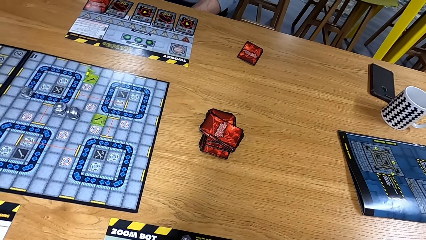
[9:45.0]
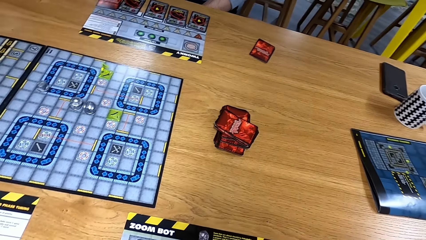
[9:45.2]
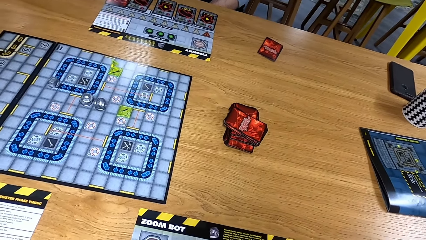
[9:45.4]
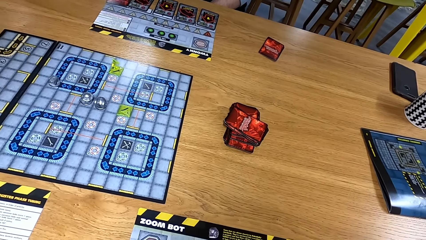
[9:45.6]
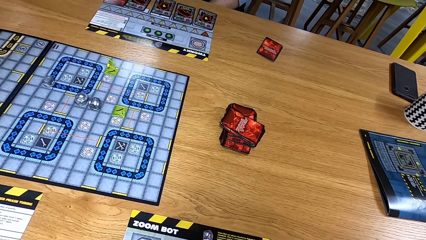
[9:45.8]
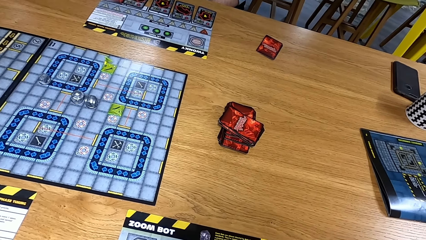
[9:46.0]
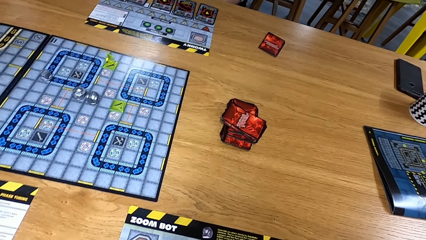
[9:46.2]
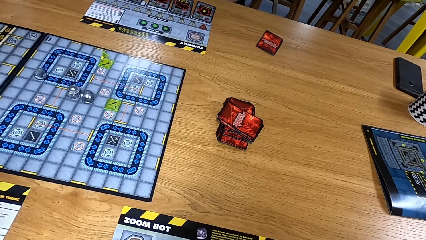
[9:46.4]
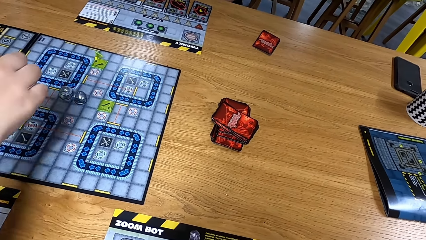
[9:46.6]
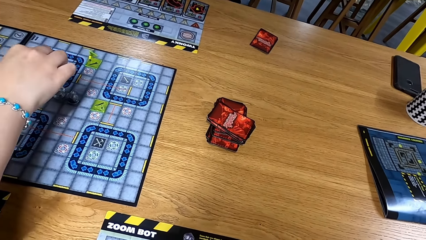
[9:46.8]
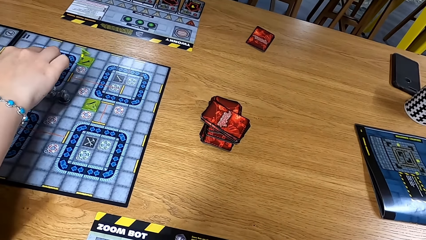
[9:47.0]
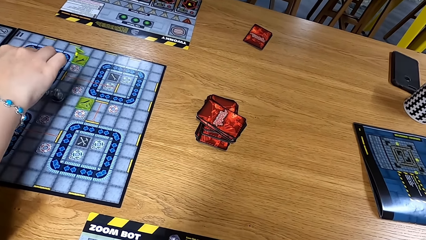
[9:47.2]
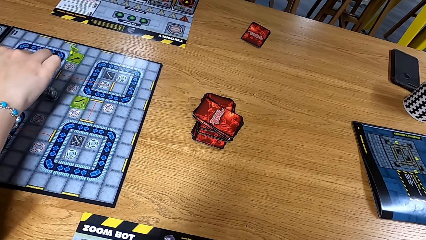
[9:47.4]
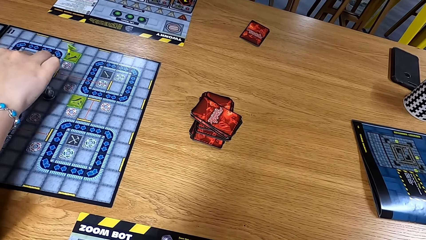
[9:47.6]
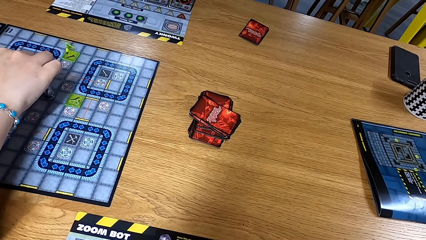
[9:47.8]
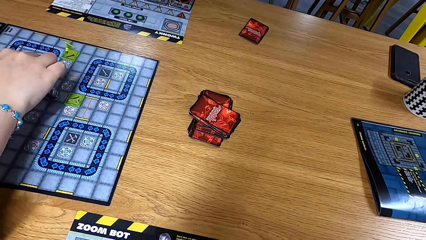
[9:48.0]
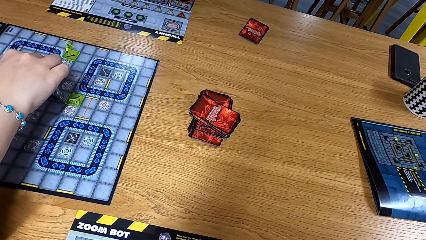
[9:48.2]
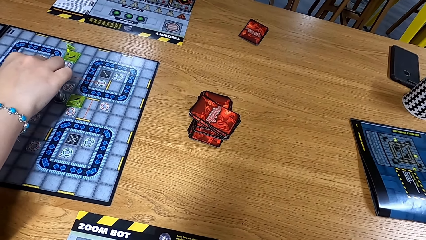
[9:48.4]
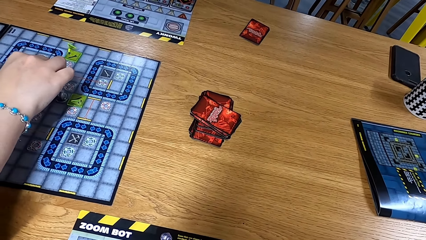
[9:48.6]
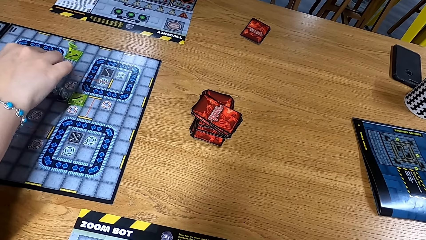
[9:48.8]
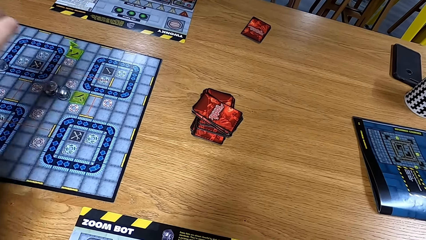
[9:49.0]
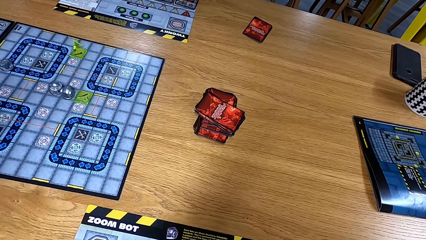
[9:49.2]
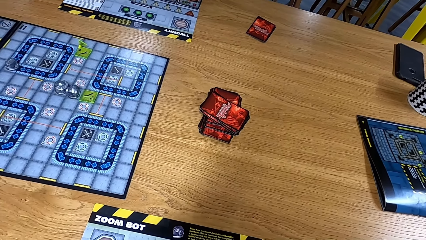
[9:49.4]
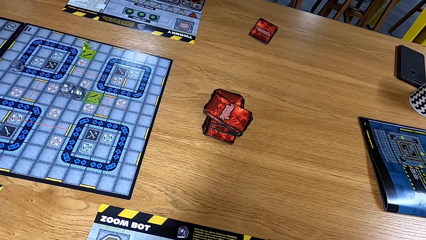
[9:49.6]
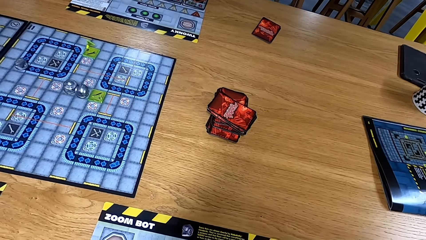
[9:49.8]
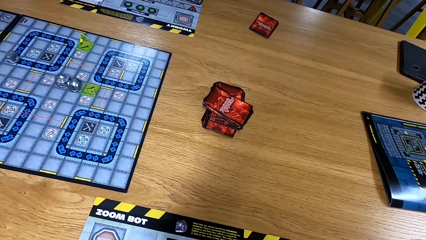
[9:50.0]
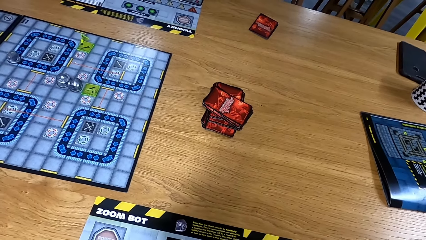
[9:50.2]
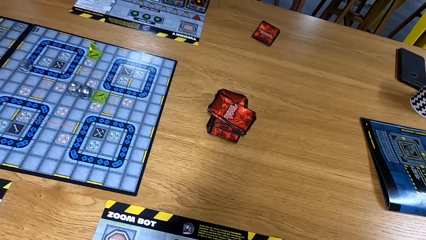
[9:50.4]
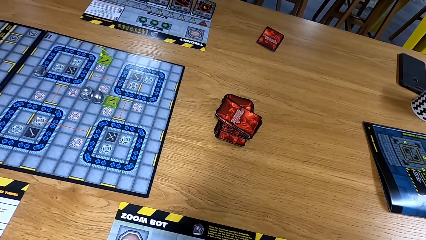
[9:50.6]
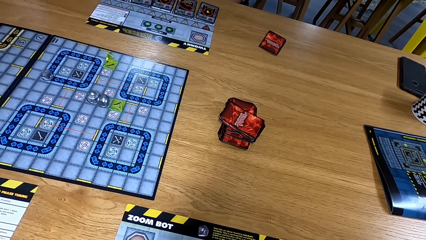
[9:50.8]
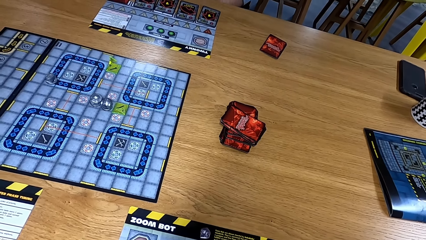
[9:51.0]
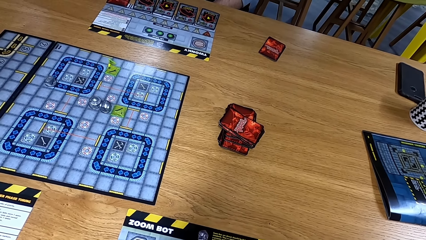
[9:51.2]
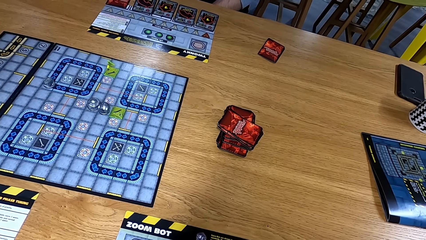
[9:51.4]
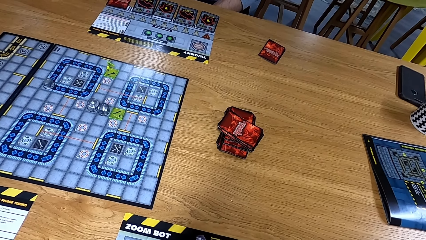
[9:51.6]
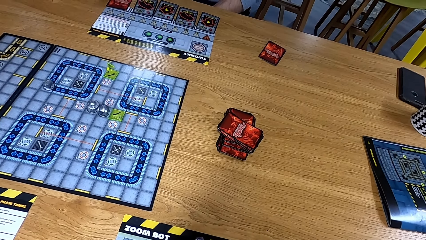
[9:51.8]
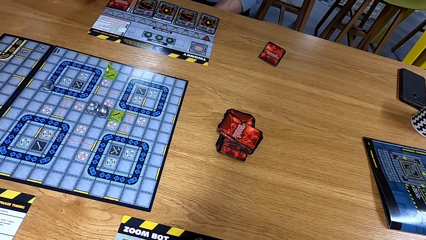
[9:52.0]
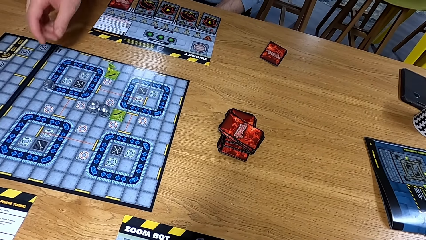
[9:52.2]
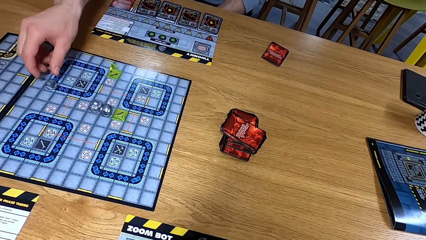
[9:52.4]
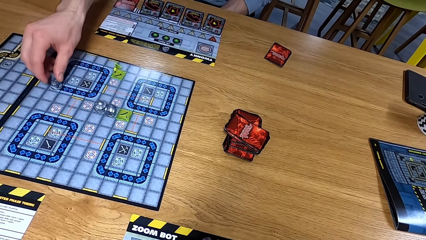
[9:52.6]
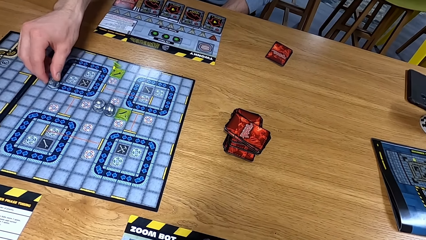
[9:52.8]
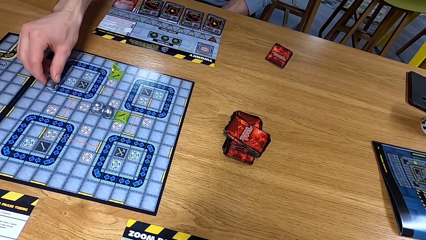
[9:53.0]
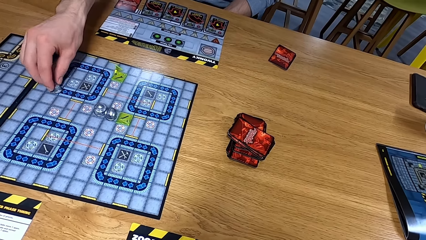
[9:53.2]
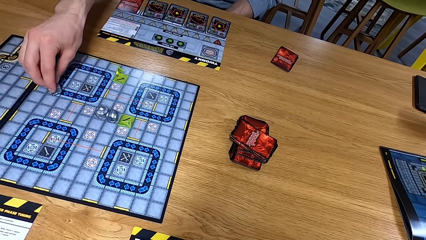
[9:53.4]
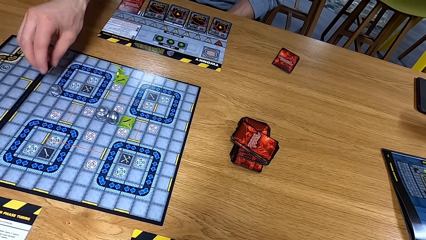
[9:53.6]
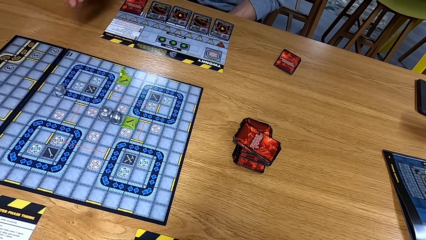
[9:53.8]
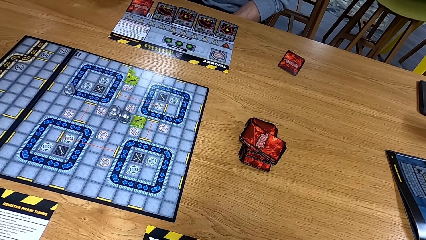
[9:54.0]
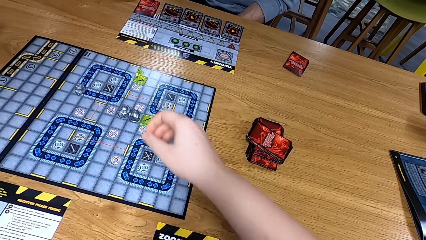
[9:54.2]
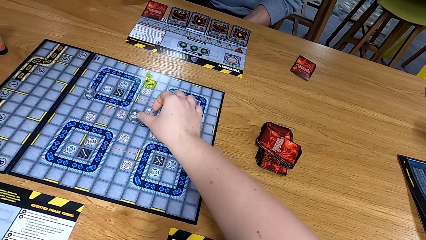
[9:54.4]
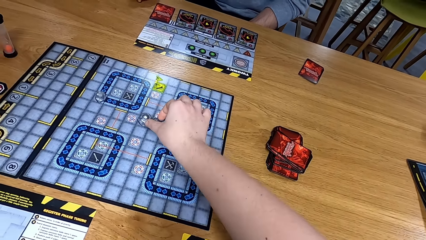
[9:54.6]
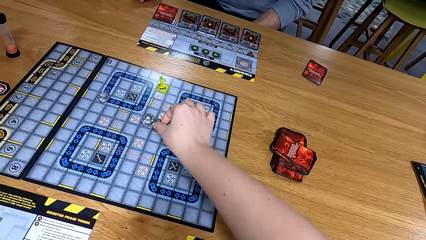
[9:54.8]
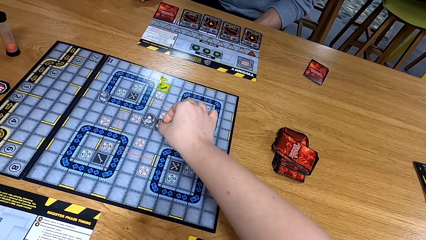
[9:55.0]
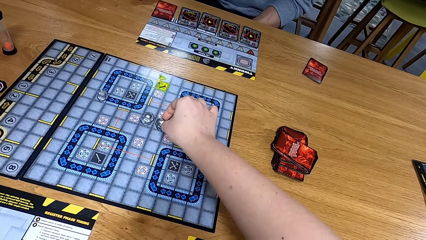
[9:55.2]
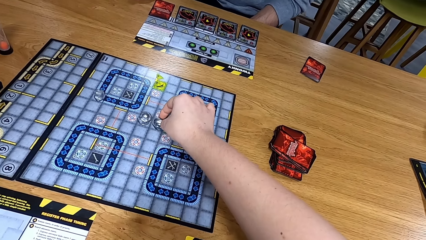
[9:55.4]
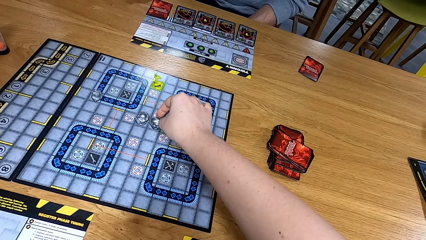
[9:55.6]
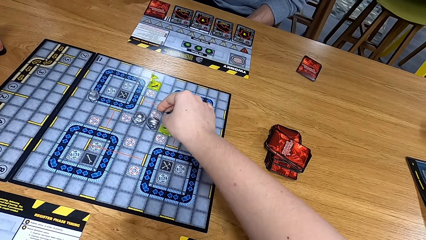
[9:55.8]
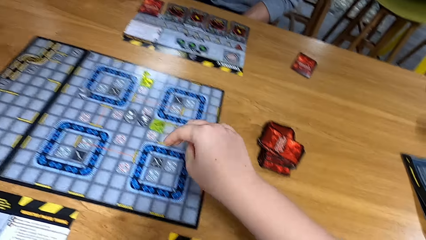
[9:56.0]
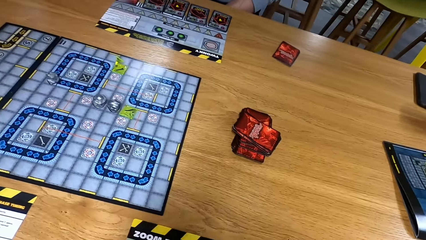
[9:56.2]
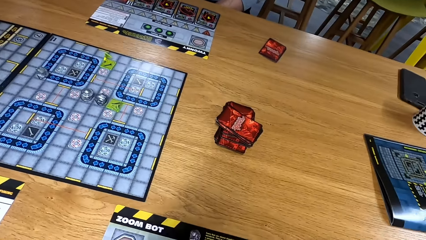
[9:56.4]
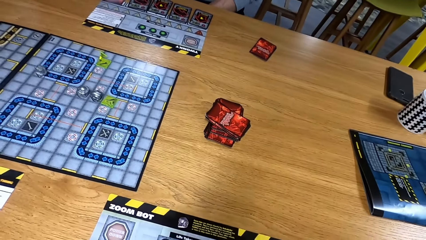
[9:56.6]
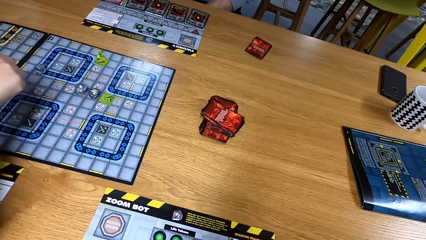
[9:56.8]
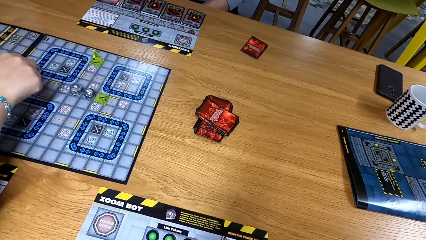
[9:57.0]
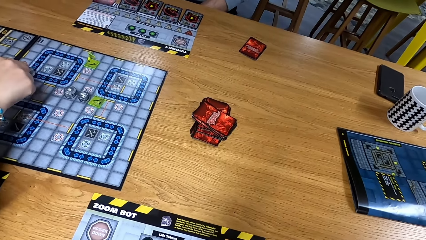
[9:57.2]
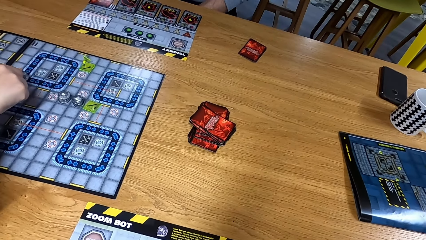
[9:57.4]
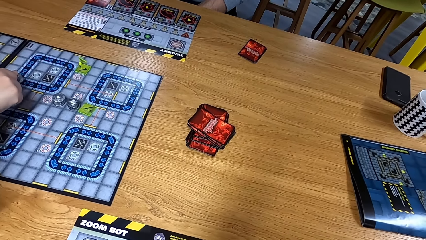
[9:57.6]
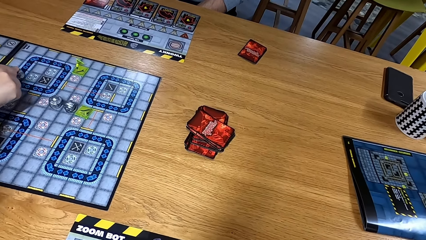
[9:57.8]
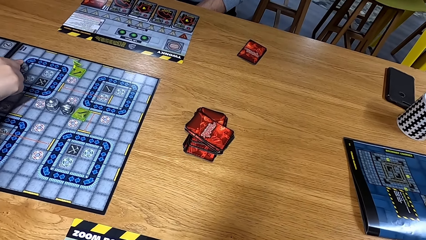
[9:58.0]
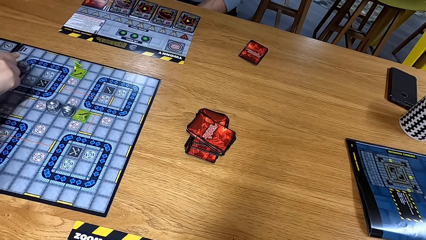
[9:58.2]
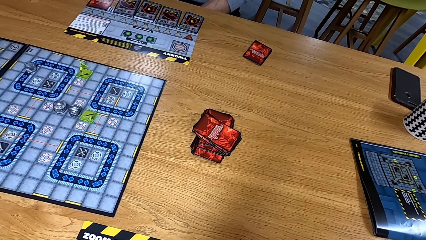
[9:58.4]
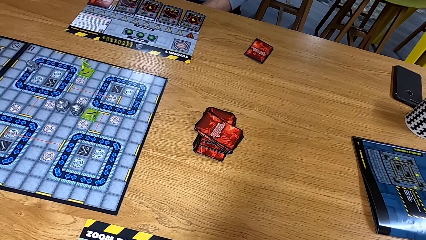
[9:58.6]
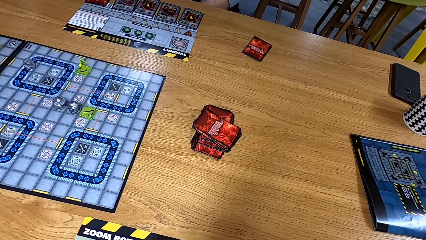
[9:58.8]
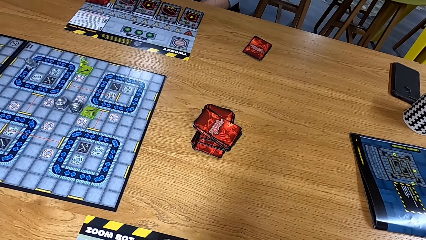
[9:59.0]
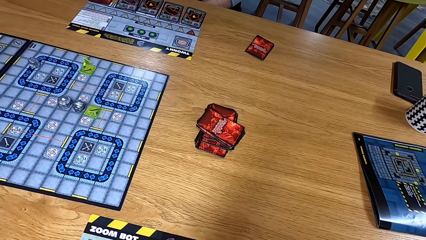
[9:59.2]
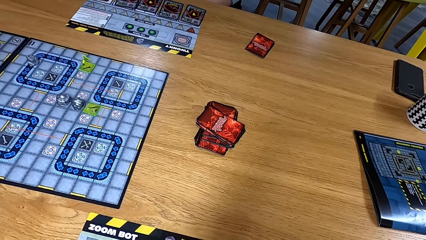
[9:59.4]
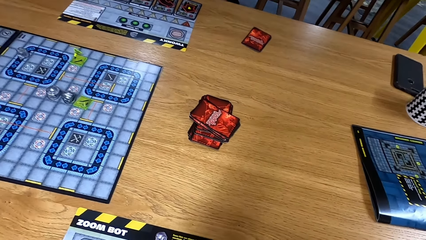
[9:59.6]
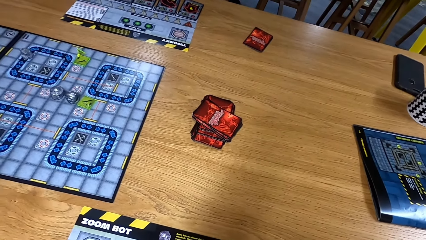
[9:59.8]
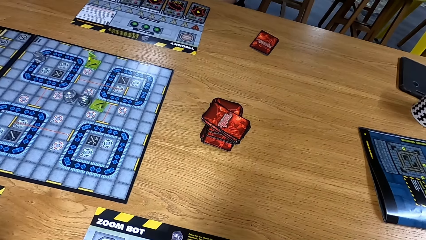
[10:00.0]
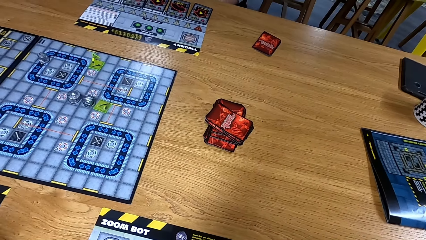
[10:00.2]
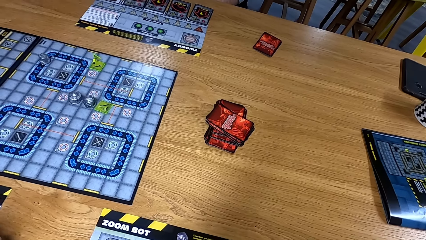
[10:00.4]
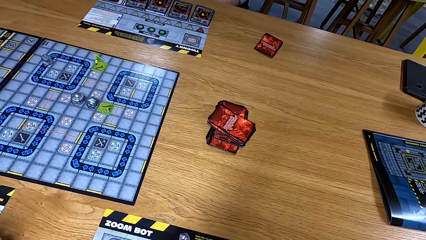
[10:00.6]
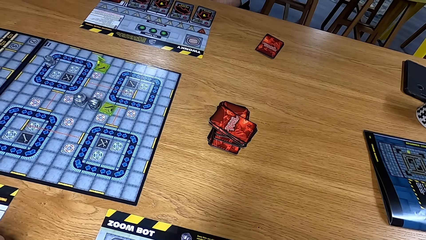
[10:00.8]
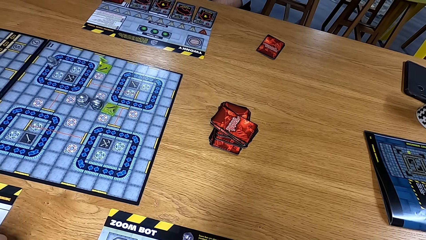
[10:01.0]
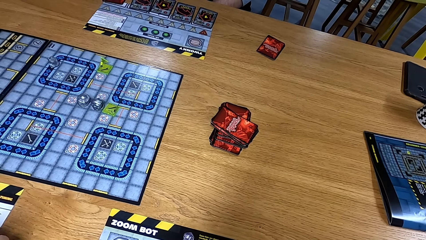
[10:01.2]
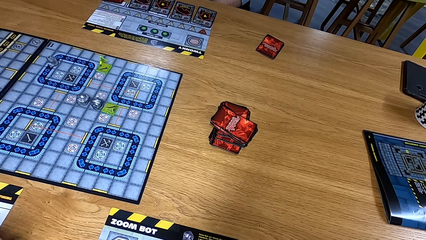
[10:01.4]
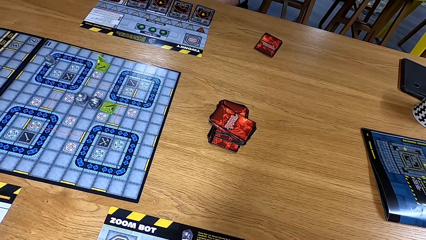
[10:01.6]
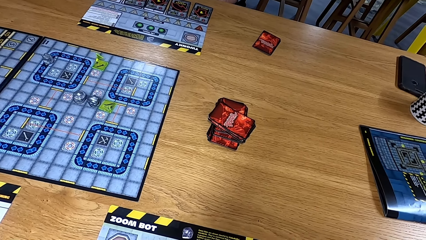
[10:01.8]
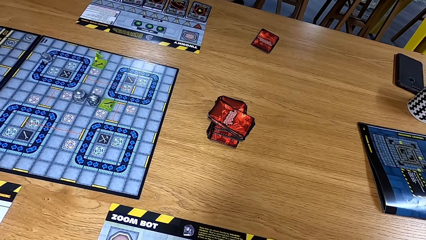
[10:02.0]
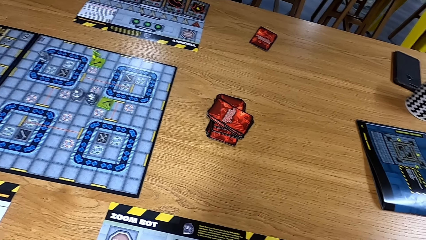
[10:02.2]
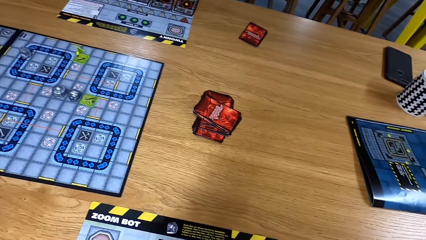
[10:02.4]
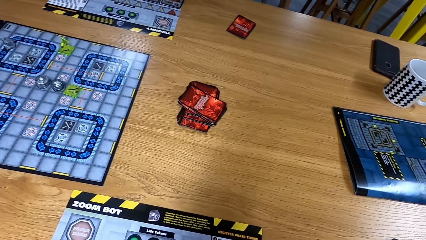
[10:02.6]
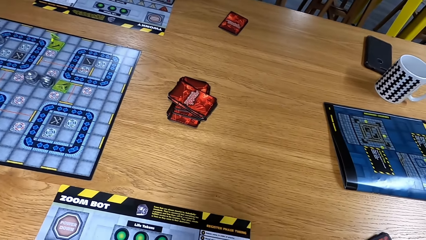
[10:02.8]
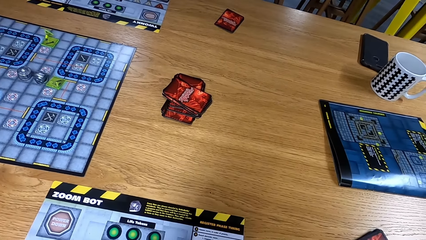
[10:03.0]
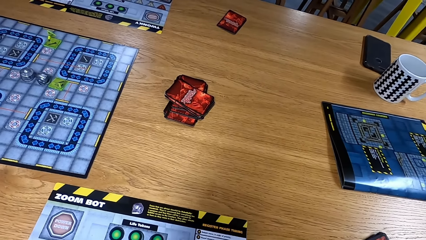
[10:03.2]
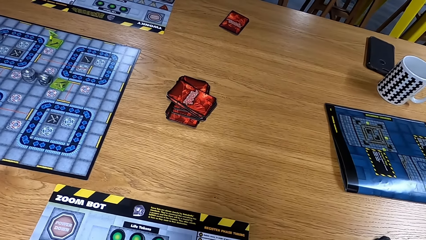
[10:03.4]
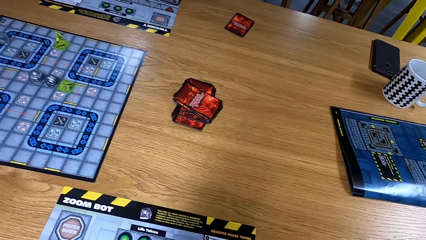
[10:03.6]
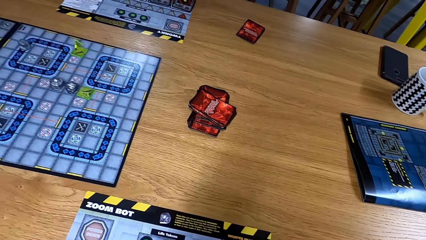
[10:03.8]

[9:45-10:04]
A man moves a card. The camera wearer looks at the table. Another man moves a dice. The first man moves the dice. The camera wearer moves the dice. The other man moves the dice. The first man turns the card on the piece of paper on the table. The camera wearer turns a path tile on the game board. The other man moves the path tile on the game board. The camera wearer looks at the table.
